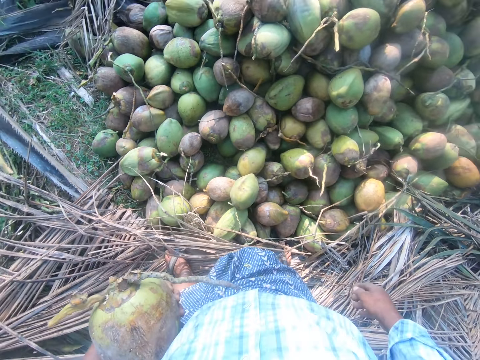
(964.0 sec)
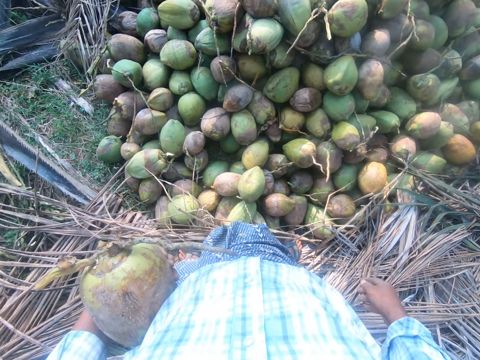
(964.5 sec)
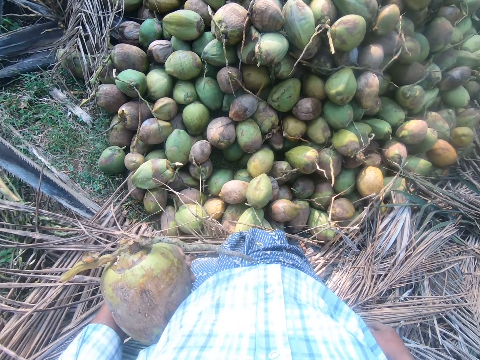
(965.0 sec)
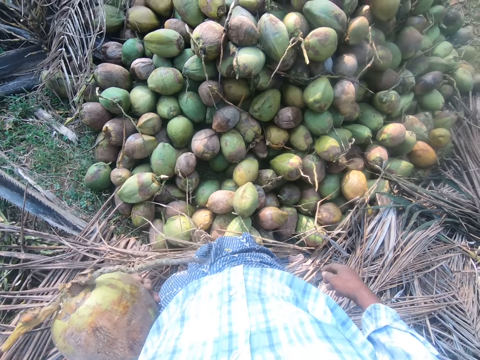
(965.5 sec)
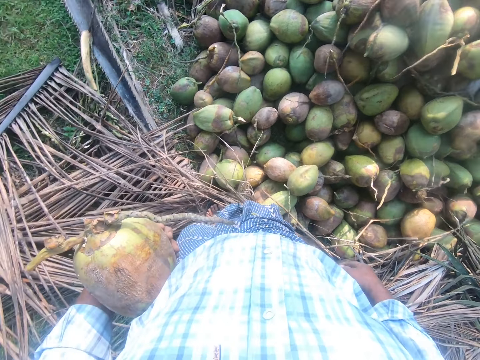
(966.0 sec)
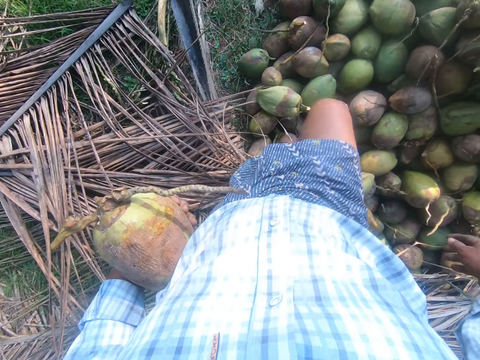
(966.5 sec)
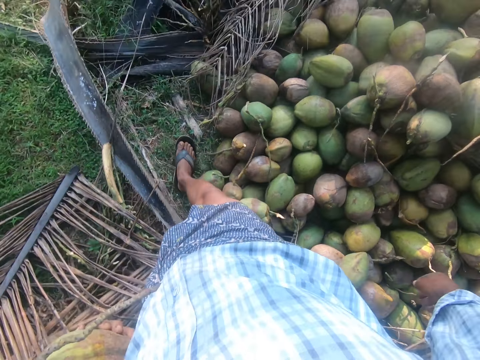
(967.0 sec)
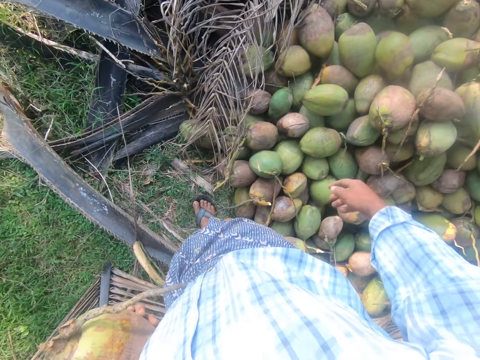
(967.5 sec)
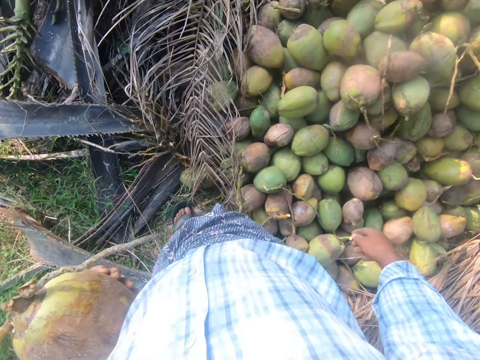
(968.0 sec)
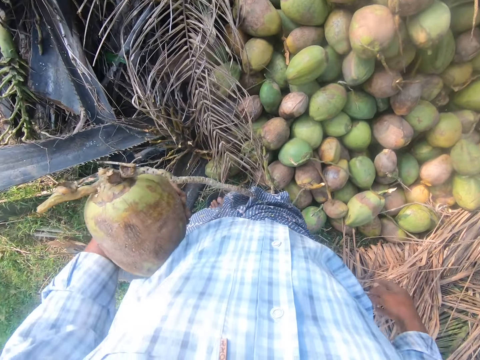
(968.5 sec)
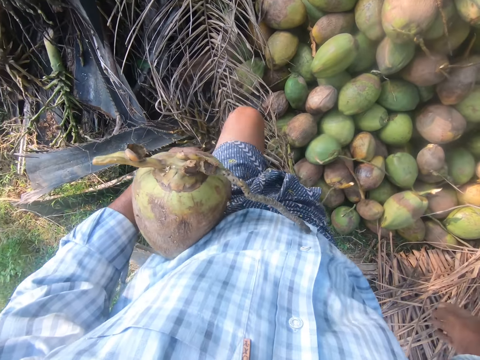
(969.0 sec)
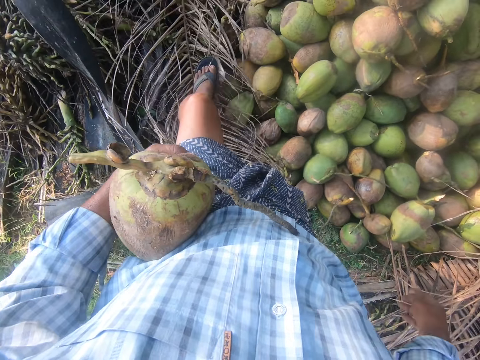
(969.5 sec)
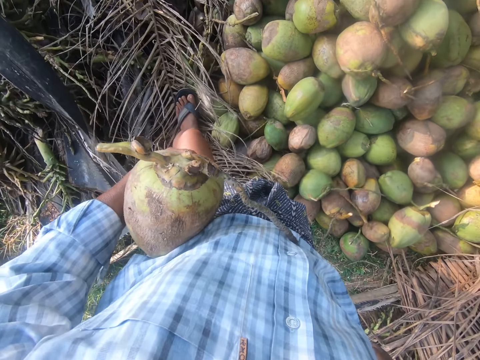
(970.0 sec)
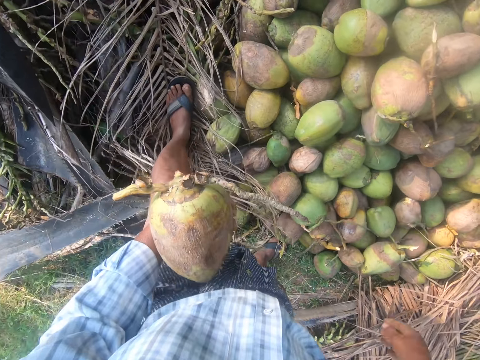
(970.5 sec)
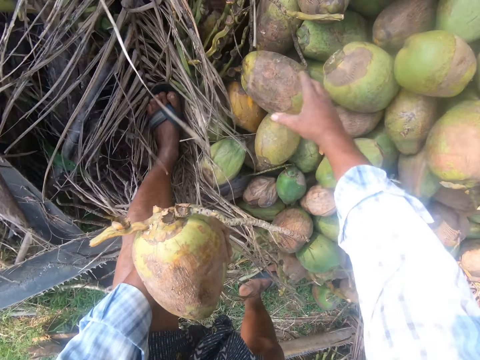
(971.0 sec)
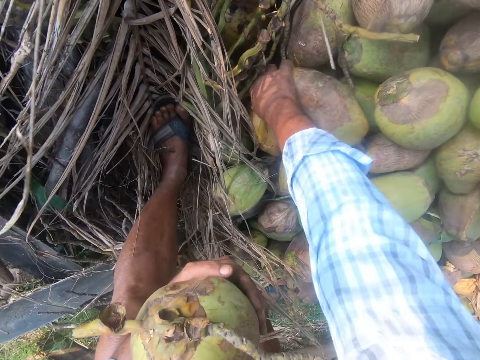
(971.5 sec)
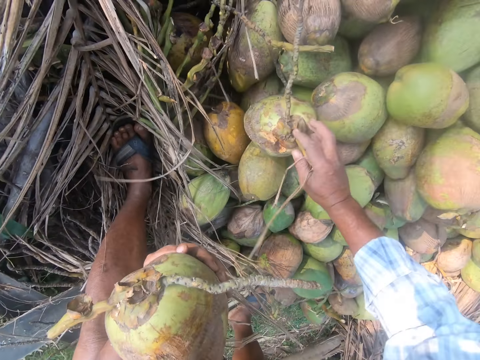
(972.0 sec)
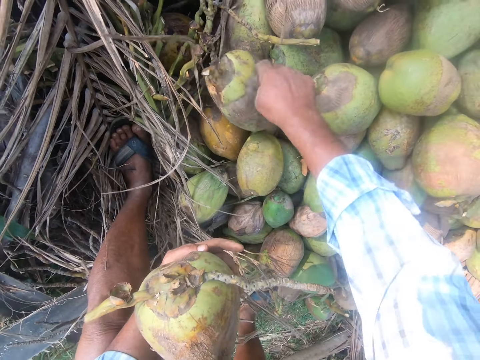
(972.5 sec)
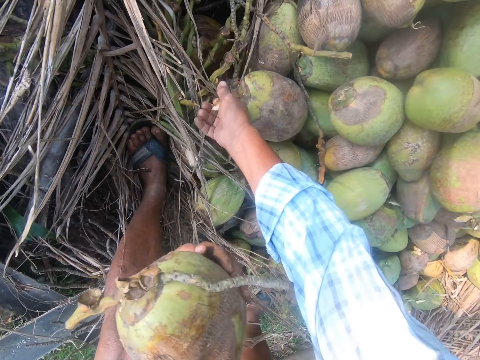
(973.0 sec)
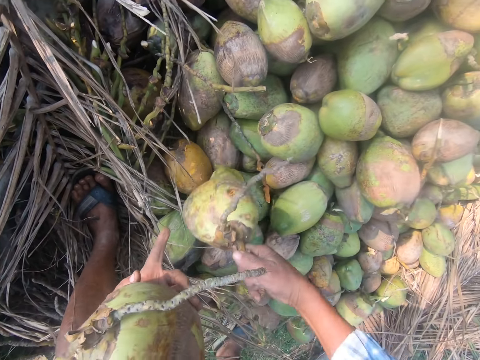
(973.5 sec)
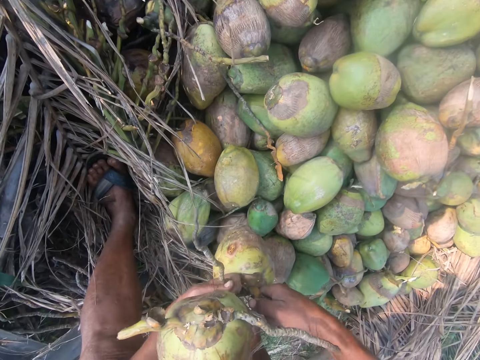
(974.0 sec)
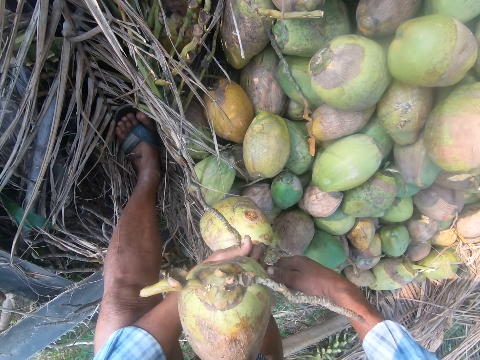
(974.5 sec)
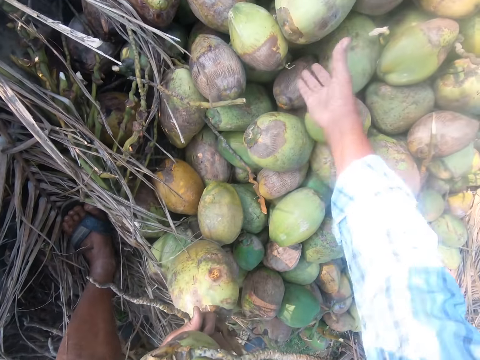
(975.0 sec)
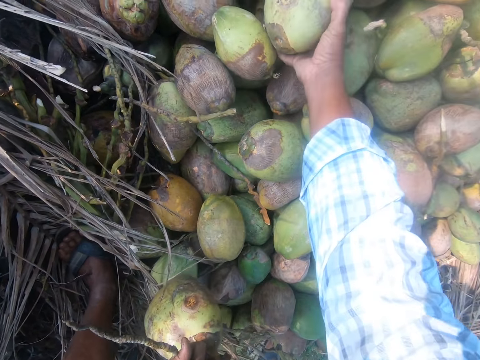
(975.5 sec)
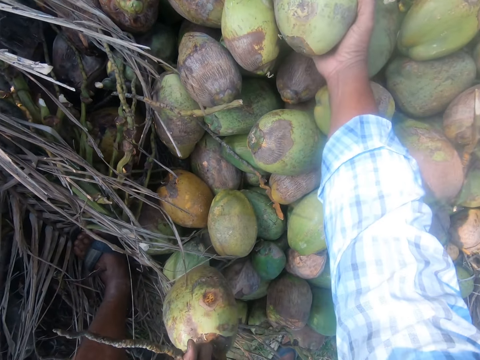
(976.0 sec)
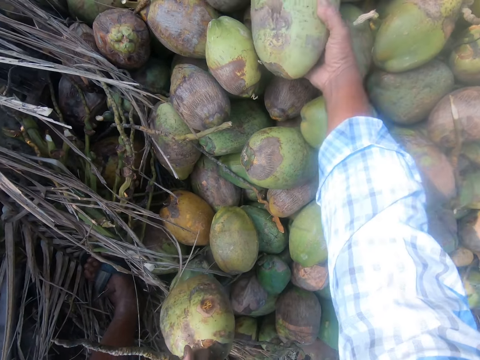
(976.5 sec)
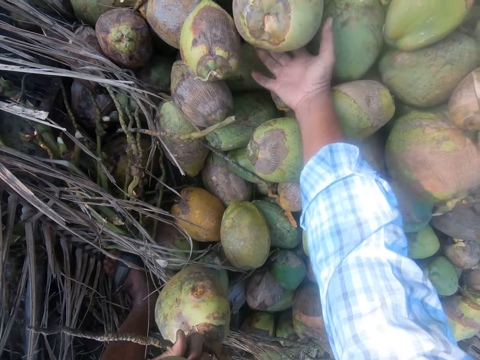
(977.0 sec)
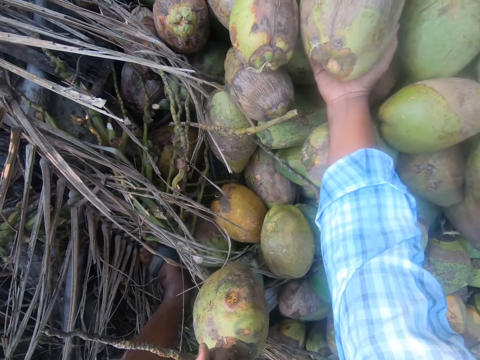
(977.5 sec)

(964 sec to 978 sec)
The camera wearer swings the body. They step on the ground. They move to the left. They turn the body. They step on the palm frond. They step on the heap of coconuts. They swing the right hand. They hold the coconut on the ground. They pick a coconut from the heap of coconuts. They move the coconut to the other hand. They swing the right hand. They pick a coconut from the ground.

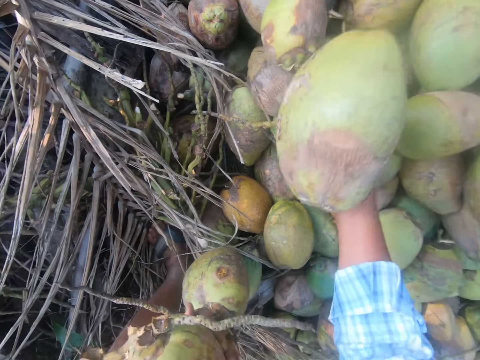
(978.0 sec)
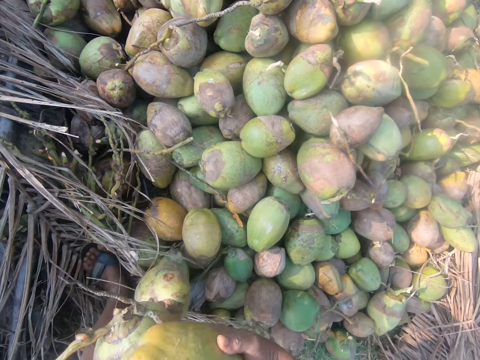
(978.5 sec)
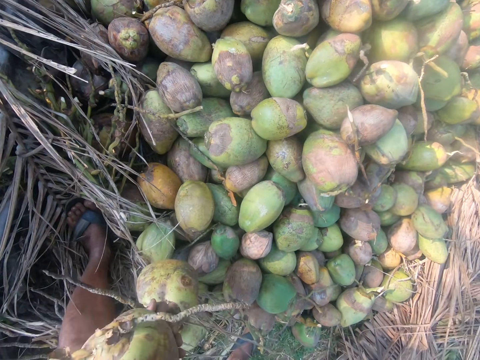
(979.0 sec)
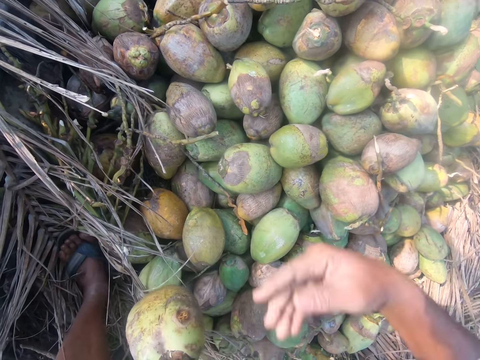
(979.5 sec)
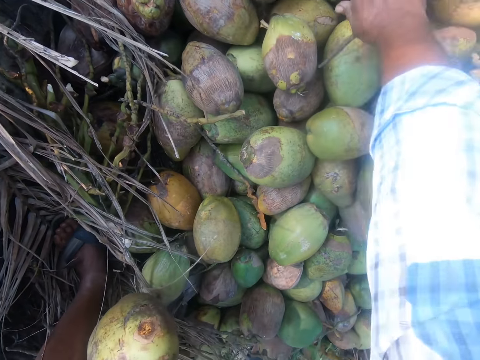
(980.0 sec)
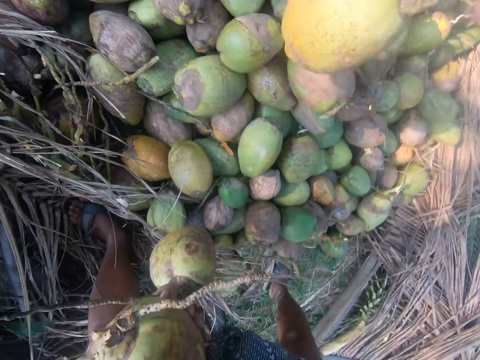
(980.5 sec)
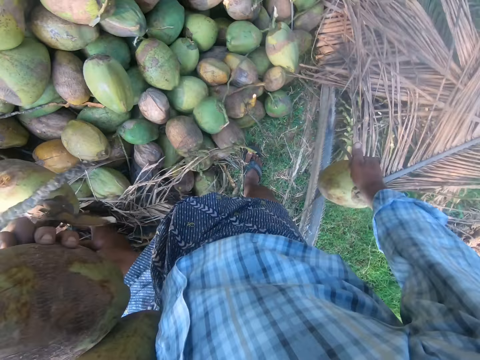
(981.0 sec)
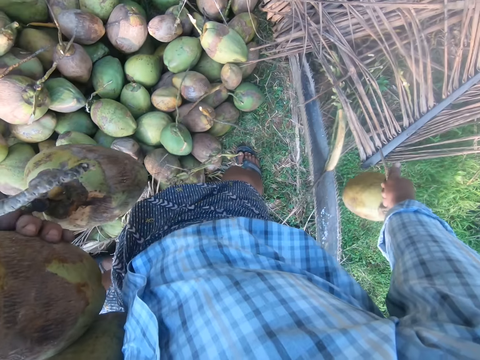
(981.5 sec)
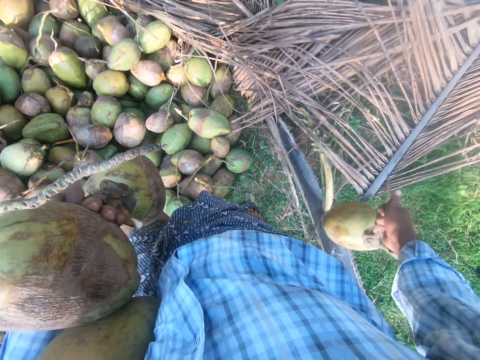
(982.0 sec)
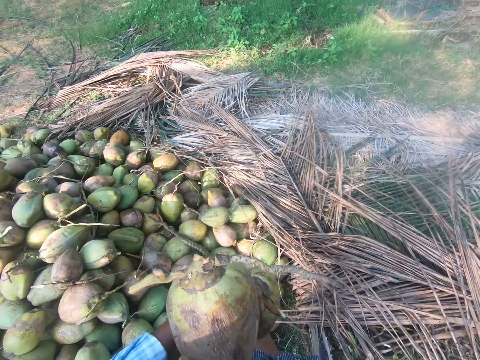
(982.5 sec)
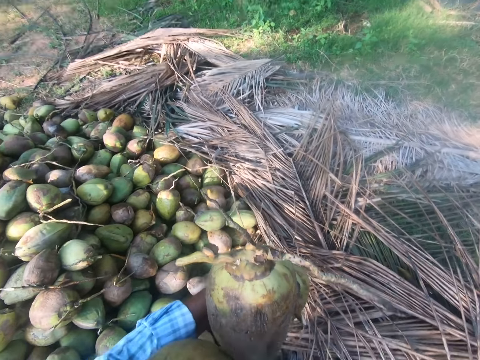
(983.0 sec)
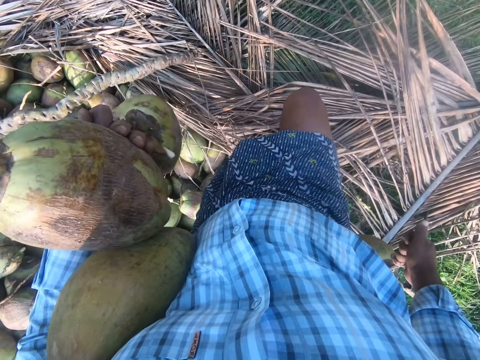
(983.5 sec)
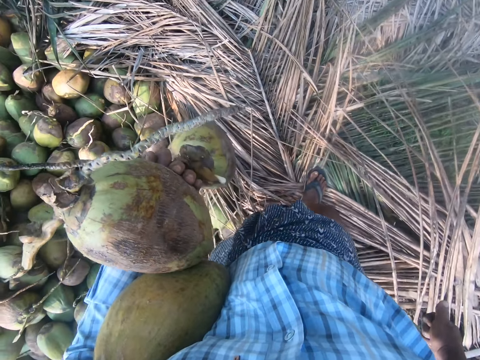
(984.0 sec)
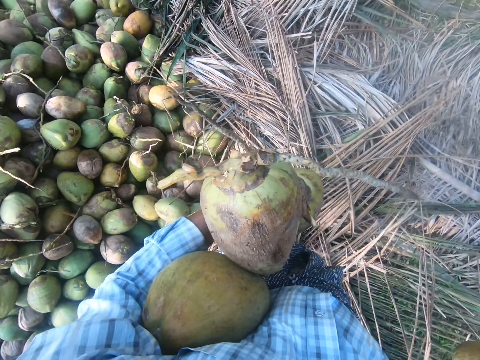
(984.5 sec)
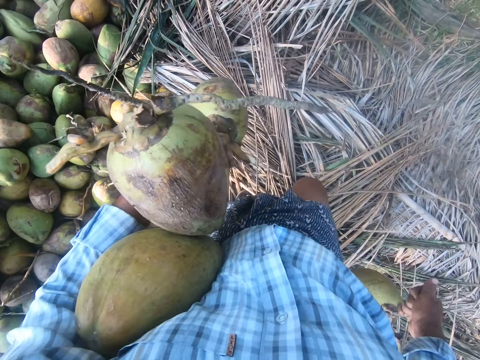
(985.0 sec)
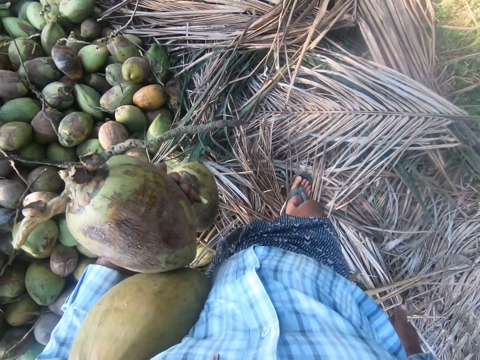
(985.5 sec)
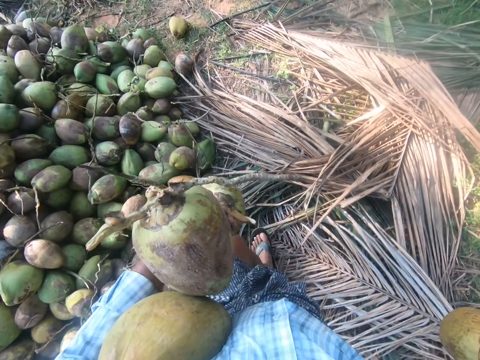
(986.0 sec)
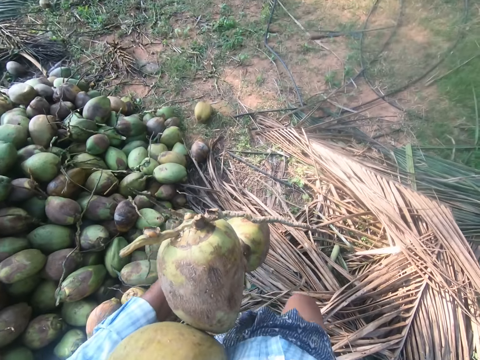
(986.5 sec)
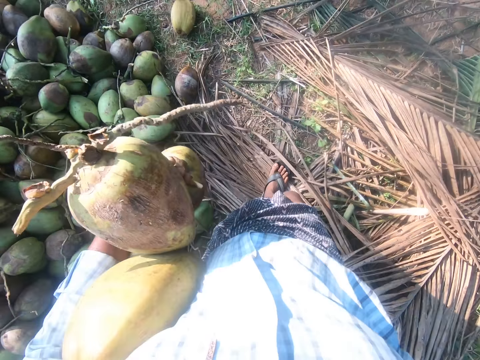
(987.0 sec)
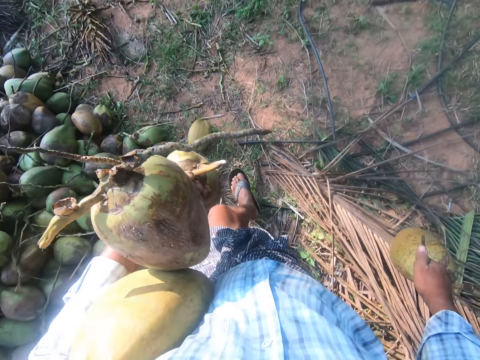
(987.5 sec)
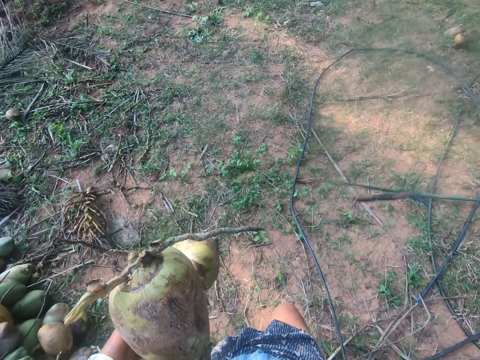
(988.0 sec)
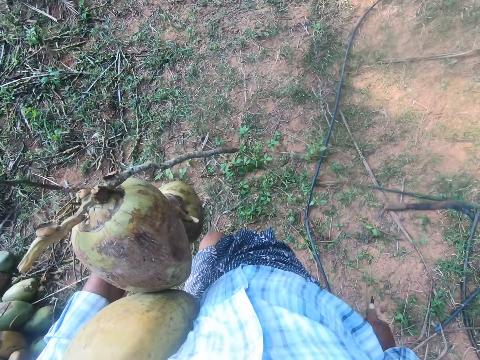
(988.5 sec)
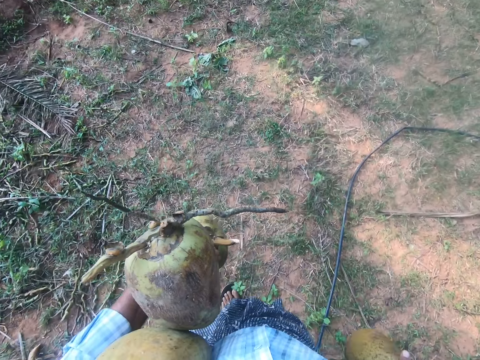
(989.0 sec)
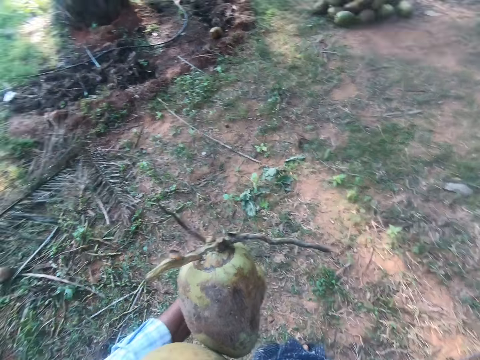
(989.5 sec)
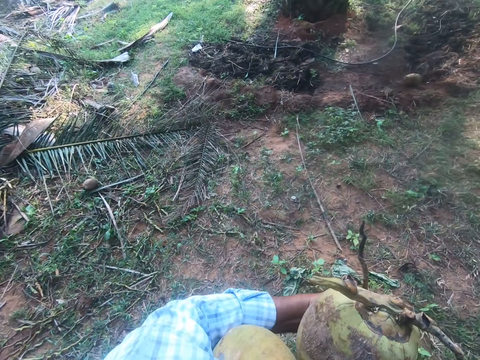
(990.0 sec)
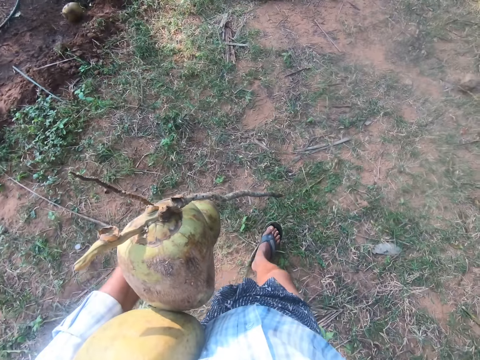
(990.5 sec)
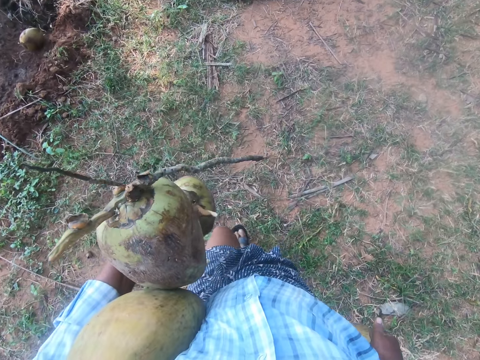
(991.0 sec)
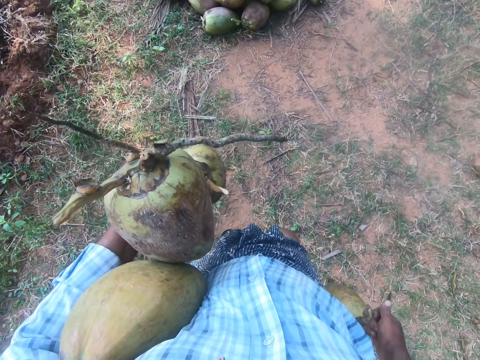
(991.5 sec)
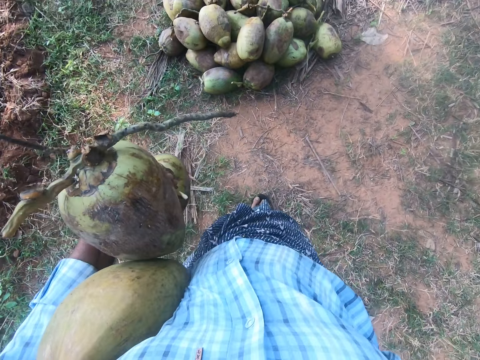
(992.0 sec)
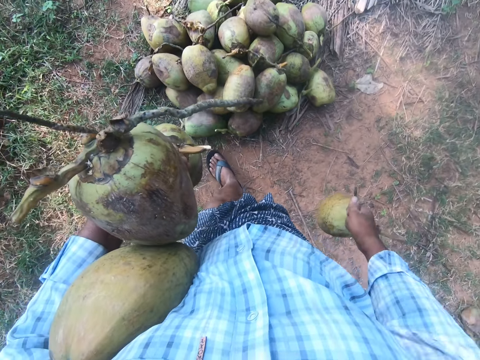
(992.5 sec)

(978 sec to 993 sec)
The camera wearer moves the coconut to the other hand. They swing the right hand. They pick a coconut from the ground. They turn the body. They walk in the garden while carrying coconuts, away from the heap of coconuts. They turn the head left. They turn the head right. They walk in the garden while carrying coconuts.
